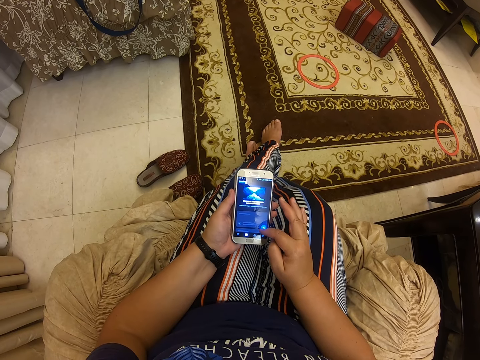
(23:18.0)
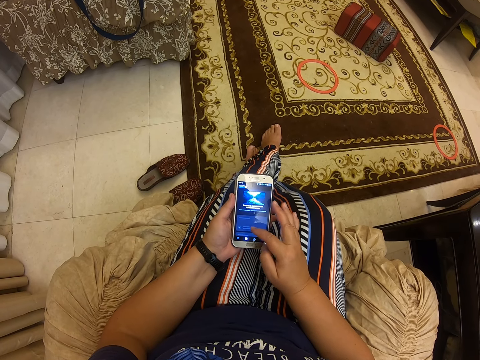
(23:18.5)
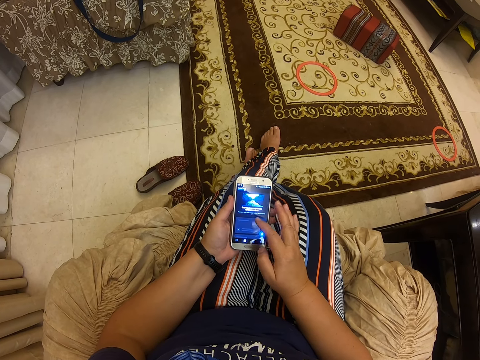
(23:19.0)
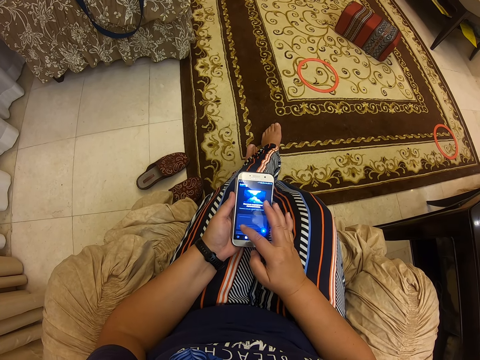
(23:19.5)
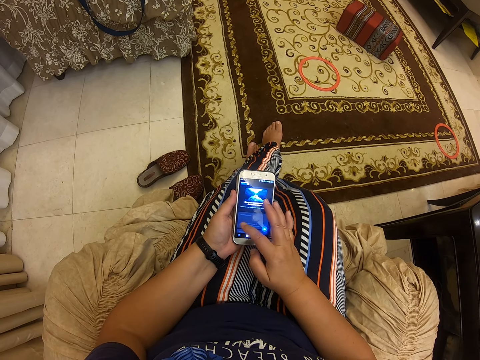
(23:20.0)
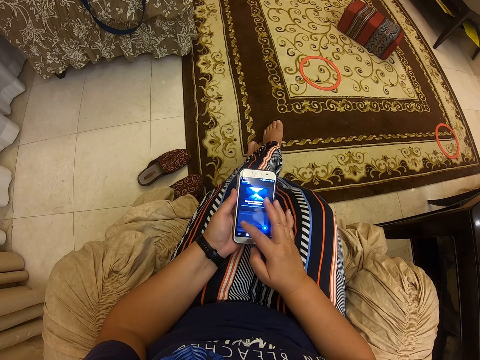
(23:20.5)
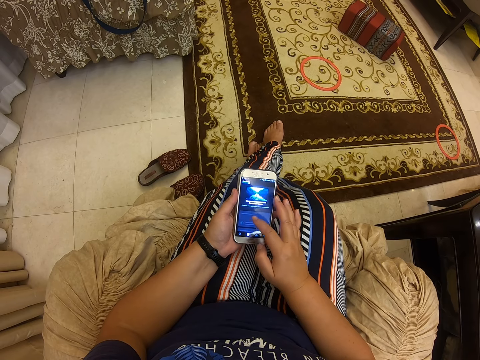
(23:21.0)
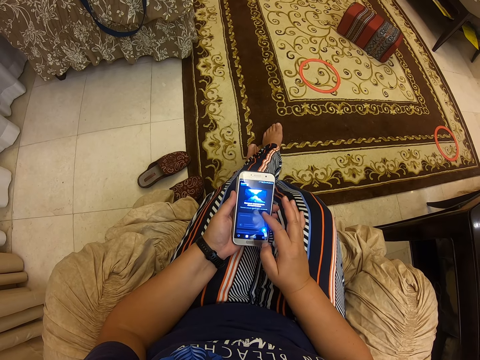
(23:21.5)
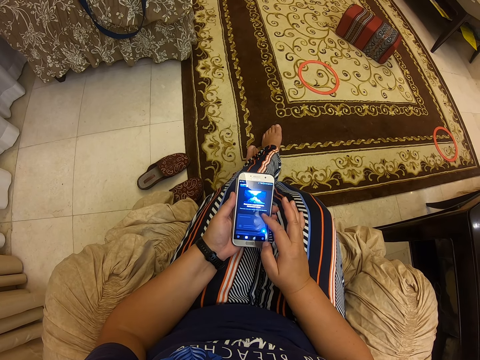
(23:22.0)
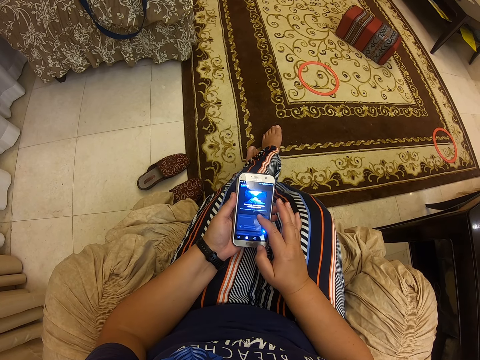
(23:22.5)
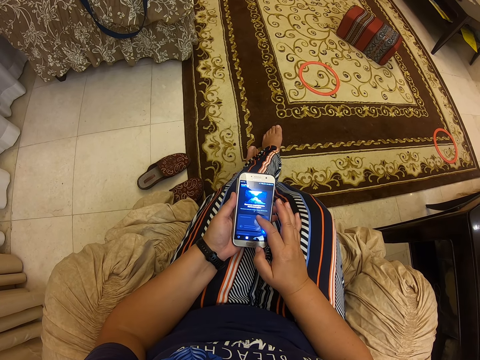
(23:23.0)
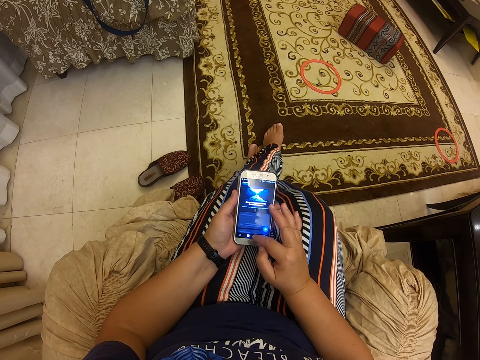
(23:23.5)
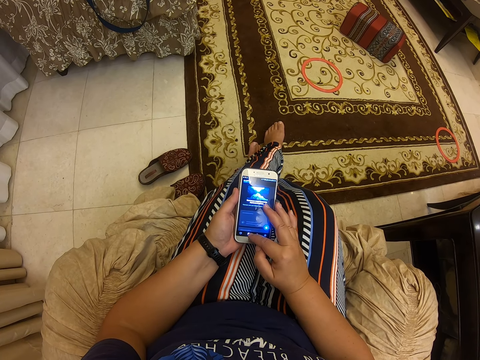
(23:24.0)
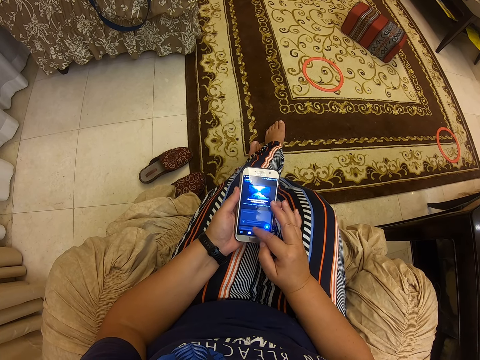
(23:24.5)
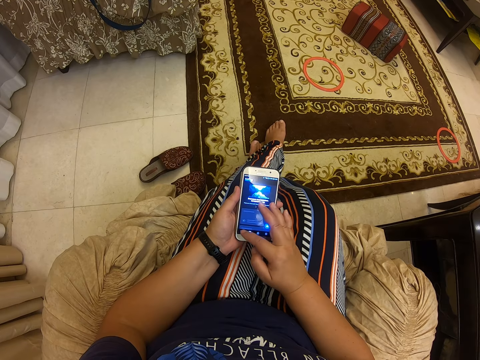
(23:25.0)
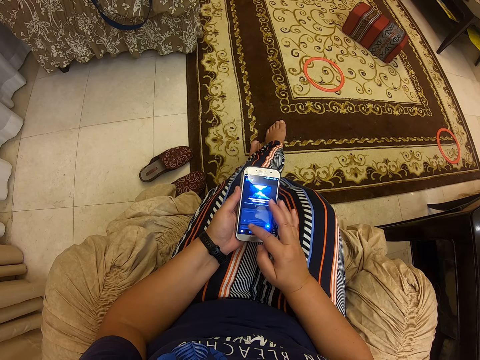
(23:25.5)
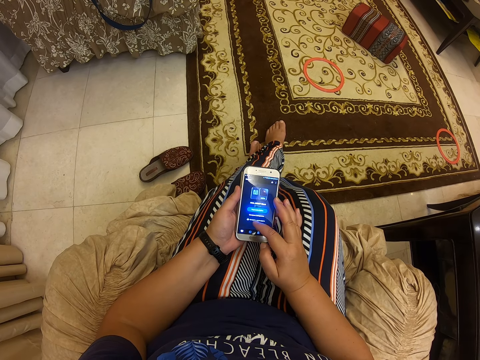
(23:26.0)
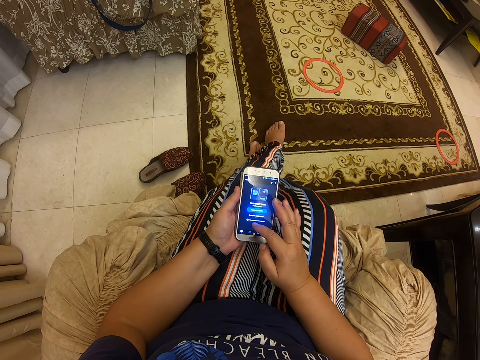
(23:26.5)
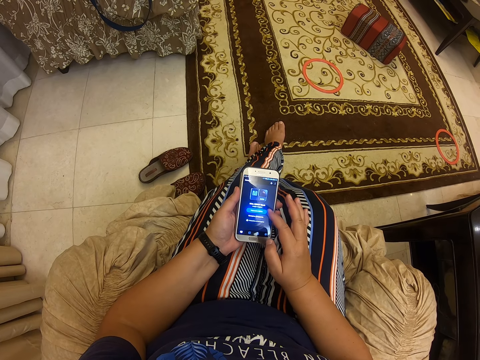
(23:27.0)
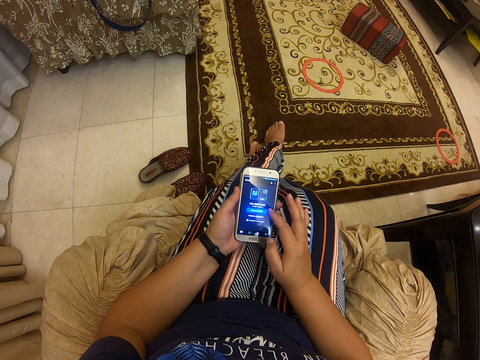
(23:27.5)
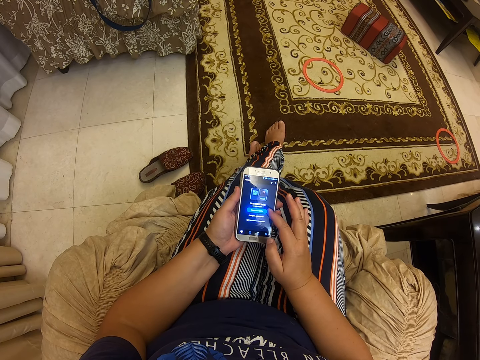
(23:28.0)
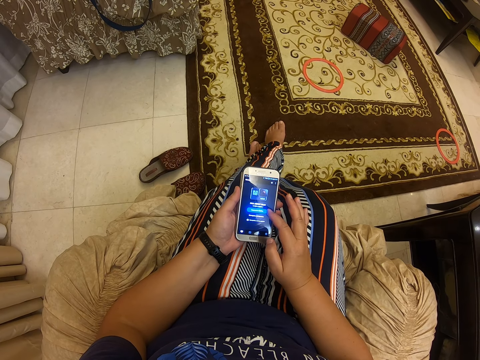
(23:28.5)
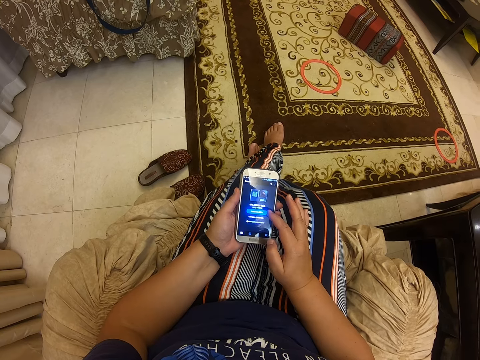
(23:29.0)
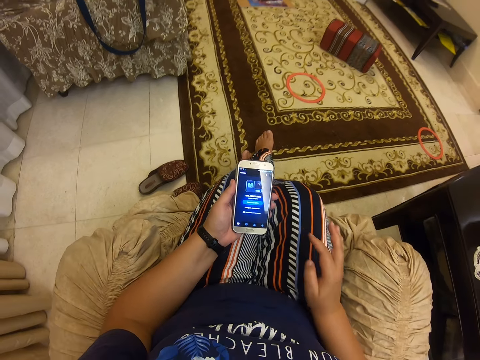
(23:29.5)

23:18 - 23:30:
The camera wearer scrolls on her cellphone. She converses with the man.

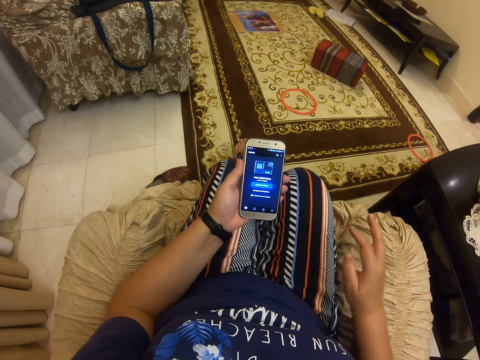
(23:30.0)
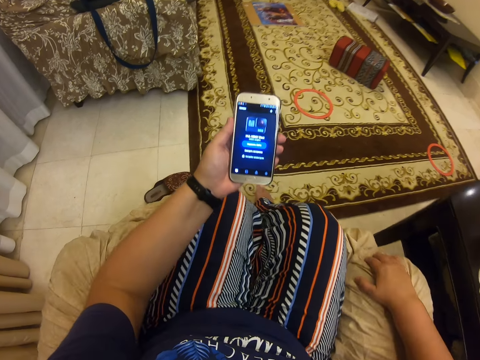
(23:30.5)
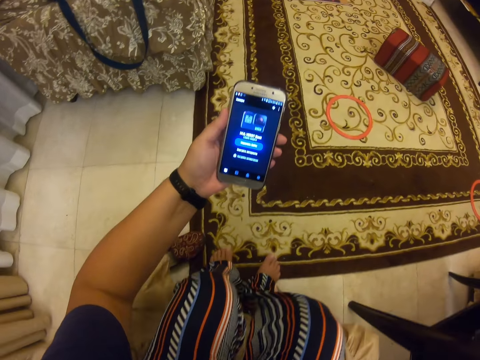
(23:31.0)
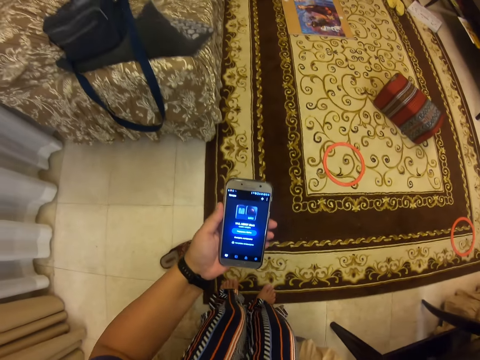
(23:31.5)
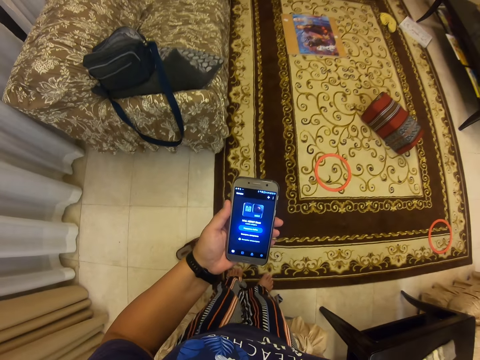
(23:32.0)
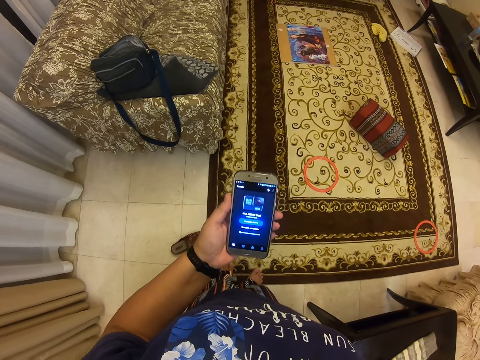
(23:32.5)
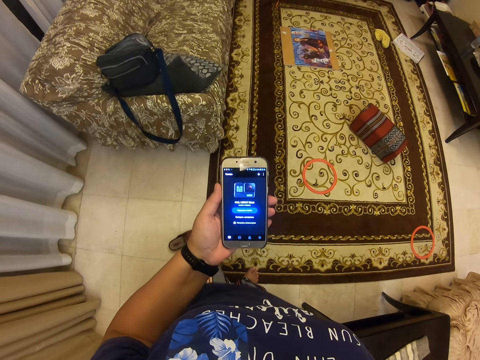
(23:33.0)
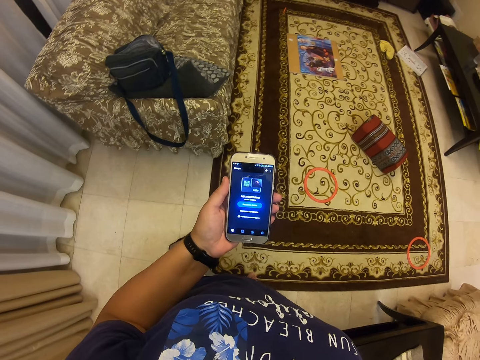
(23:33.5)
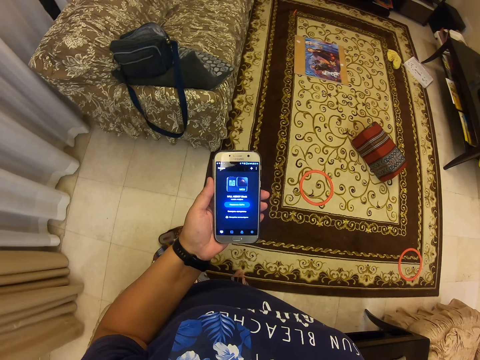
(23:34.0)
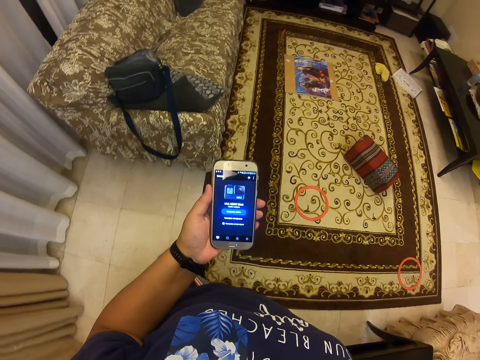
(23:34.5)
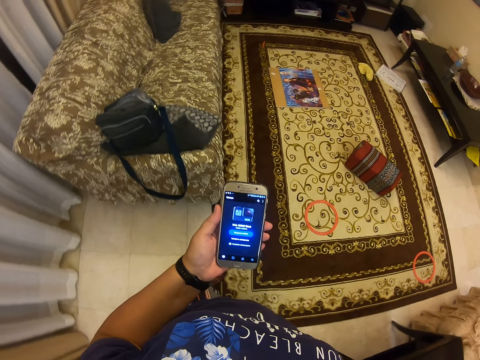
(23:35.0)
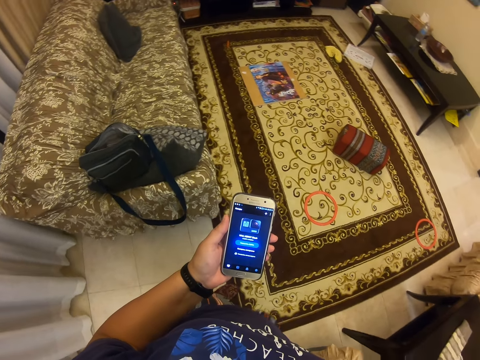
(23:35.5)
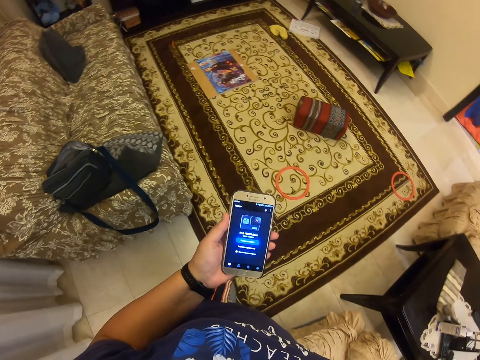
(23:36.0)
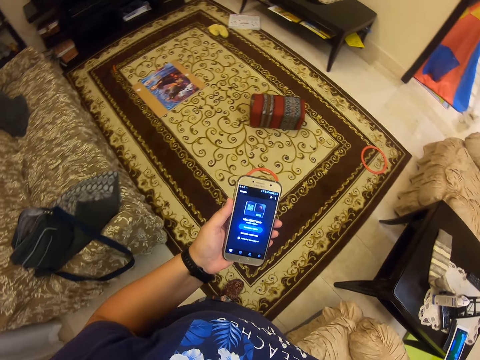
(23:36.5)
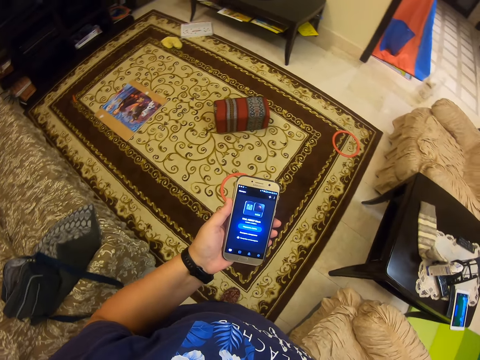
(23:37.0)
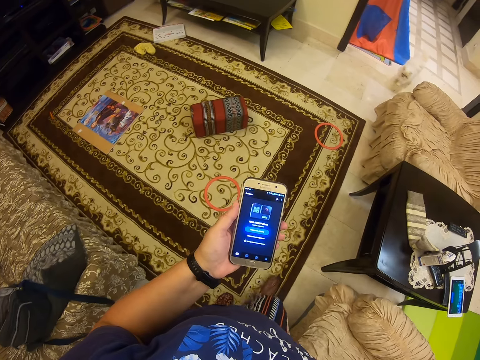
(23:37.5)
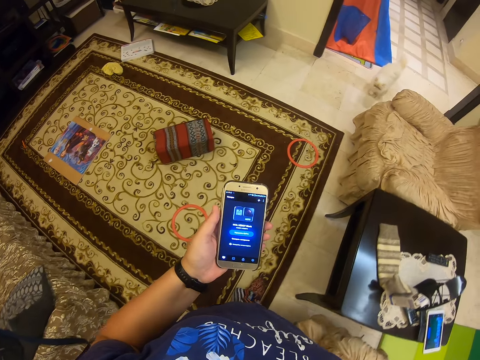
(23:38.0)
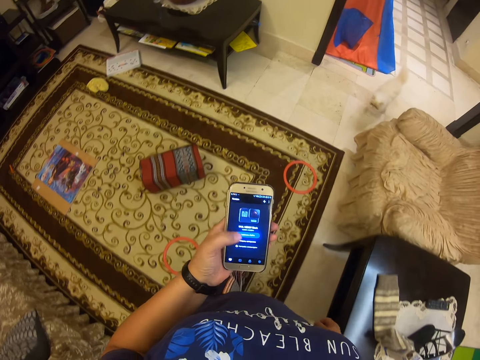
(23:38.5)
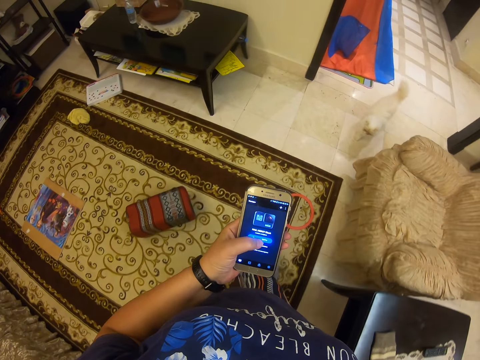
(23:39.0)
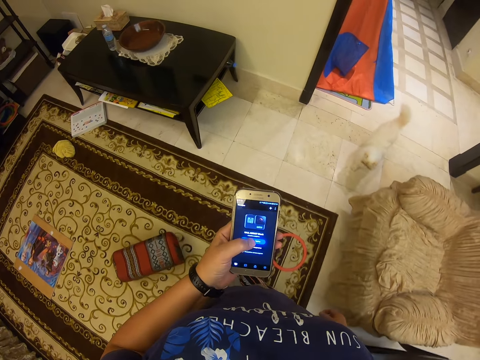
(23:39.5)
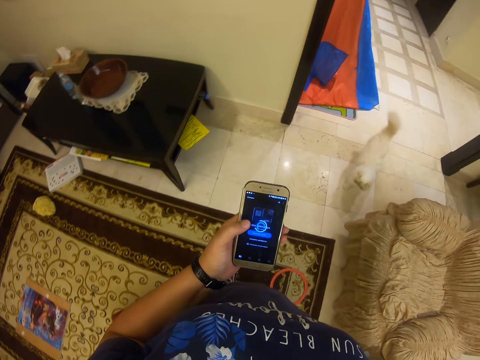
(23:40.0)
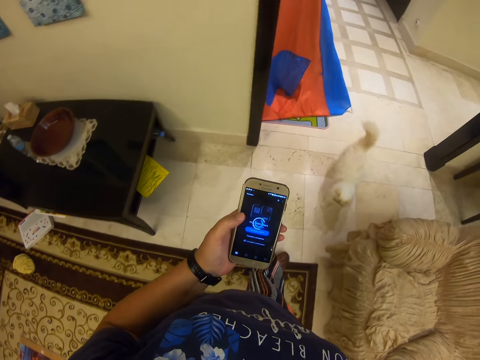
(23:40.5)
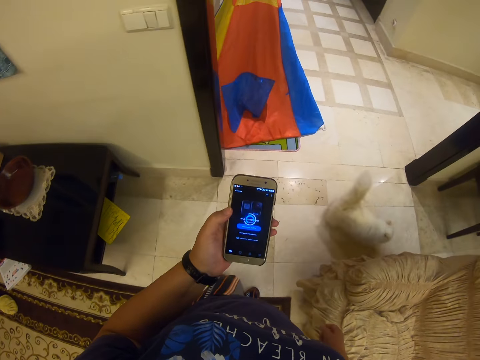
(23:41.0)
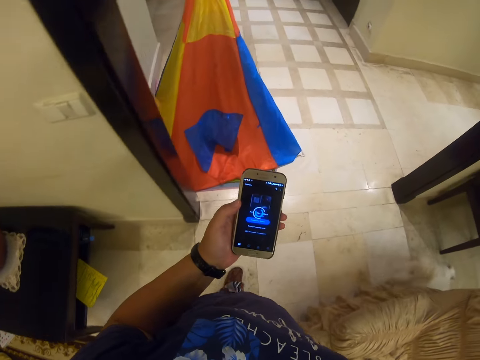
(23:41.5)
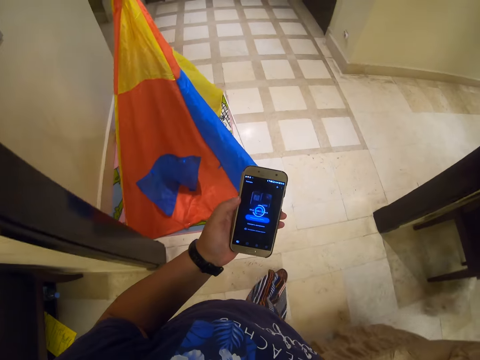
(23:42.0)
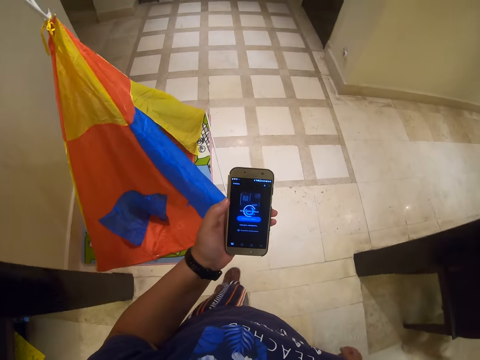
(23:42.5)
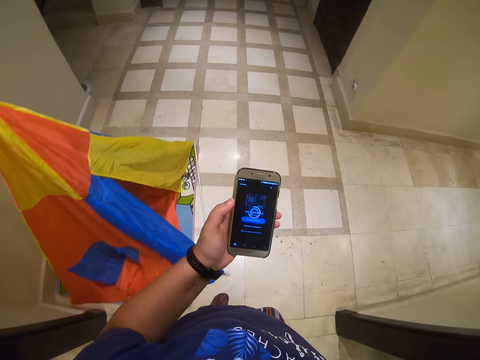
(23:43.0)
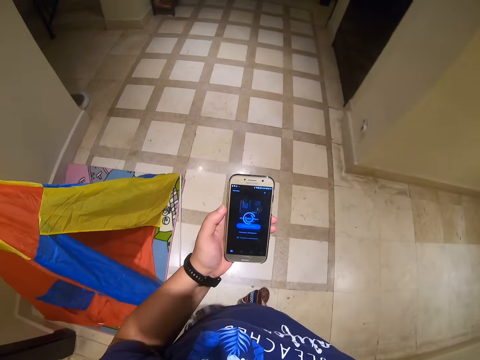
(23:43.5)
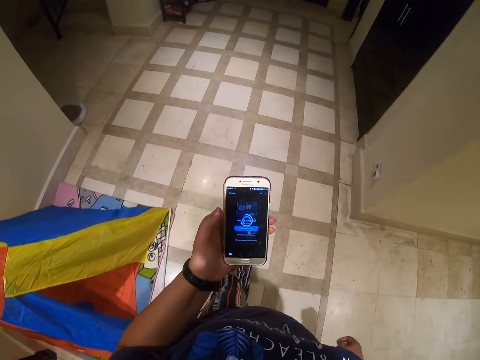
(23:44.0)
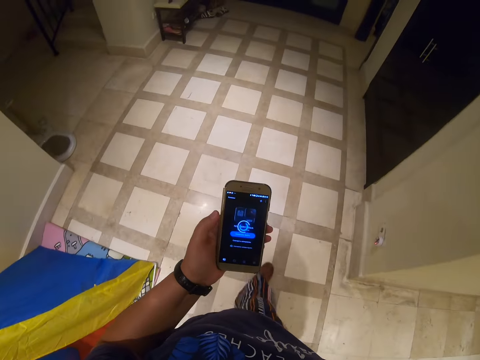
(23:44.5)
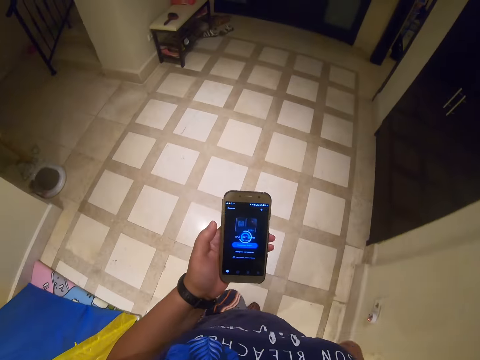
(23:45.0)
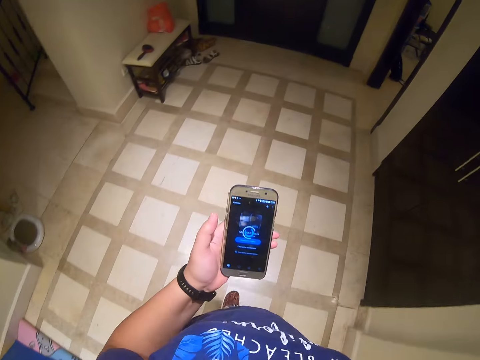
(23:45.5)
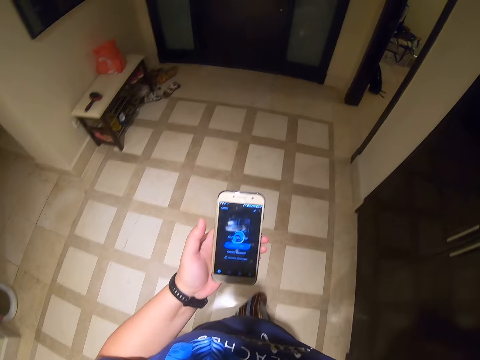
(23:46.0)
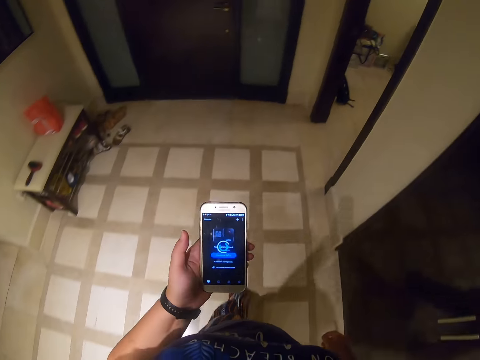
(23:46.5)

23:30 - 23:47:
The camera wearer stands on the seat. They stare at the cellphone. They walk around the house with the phone. They walk towards the room.
